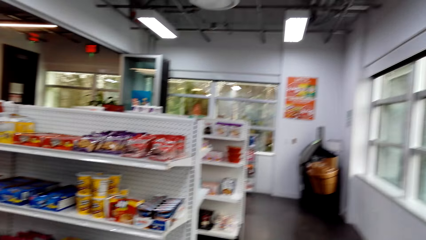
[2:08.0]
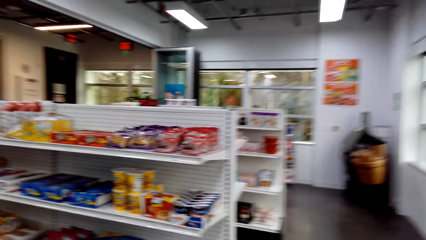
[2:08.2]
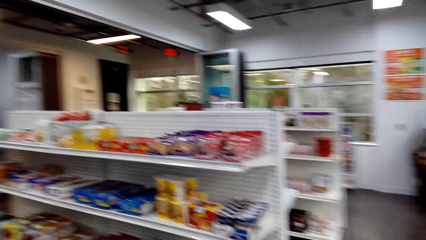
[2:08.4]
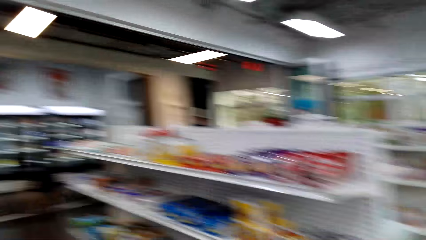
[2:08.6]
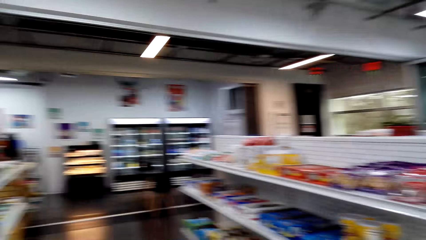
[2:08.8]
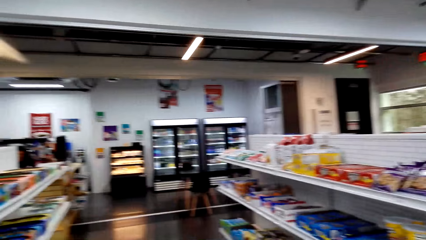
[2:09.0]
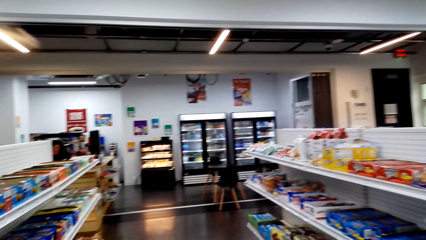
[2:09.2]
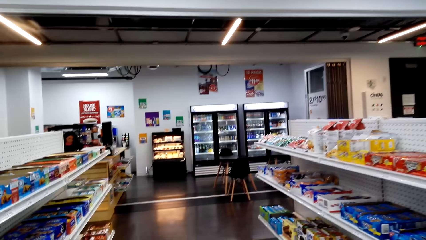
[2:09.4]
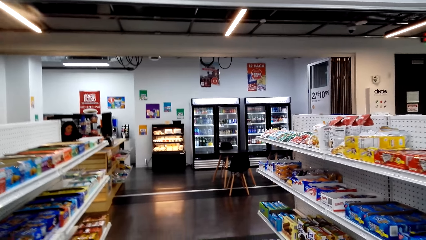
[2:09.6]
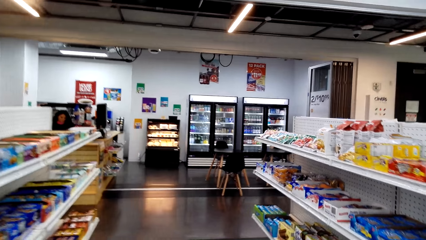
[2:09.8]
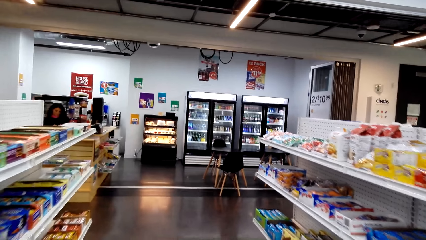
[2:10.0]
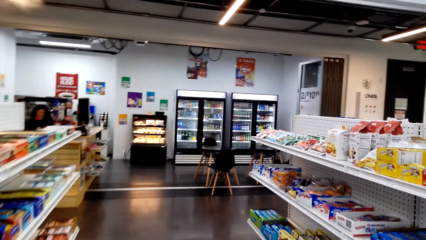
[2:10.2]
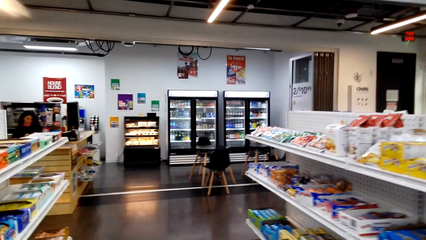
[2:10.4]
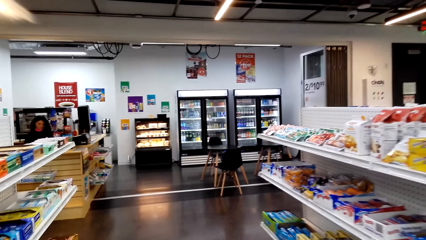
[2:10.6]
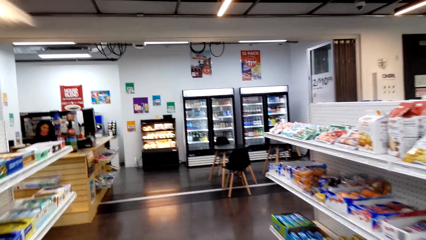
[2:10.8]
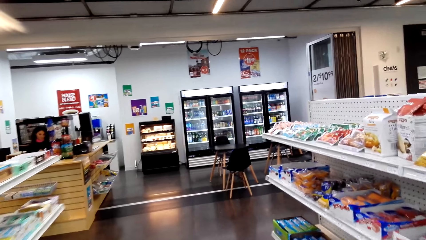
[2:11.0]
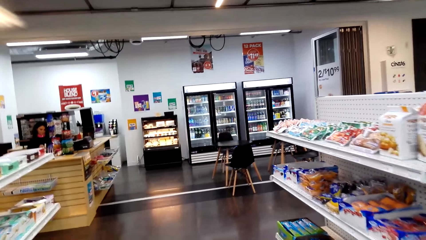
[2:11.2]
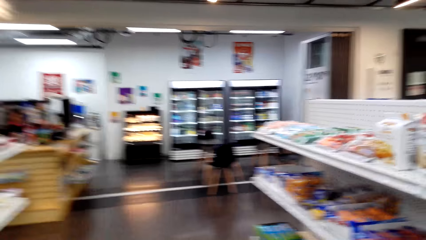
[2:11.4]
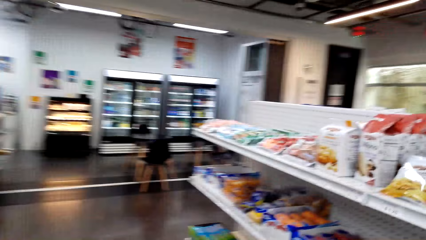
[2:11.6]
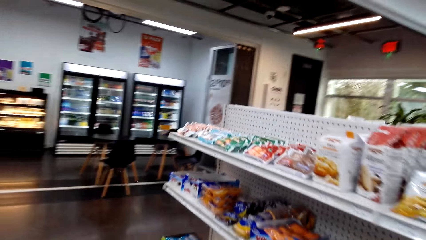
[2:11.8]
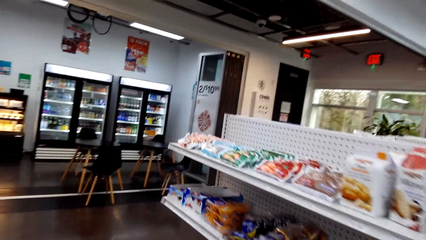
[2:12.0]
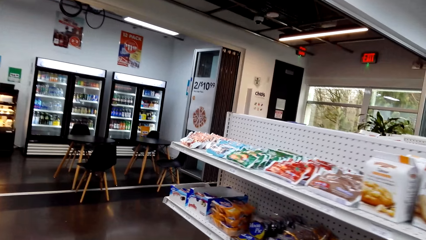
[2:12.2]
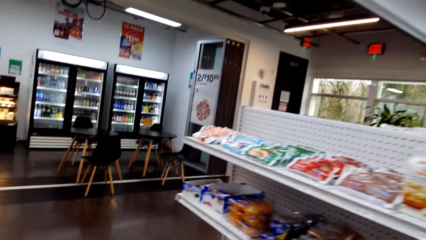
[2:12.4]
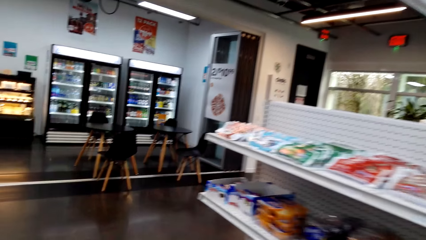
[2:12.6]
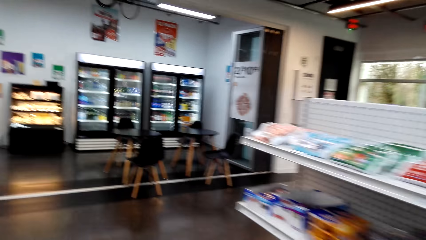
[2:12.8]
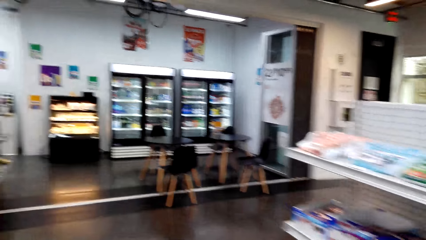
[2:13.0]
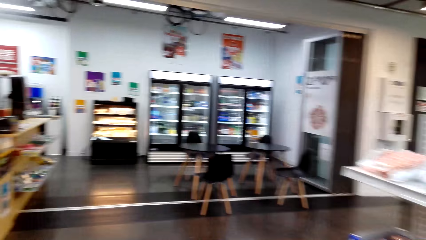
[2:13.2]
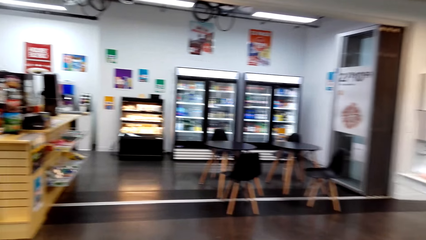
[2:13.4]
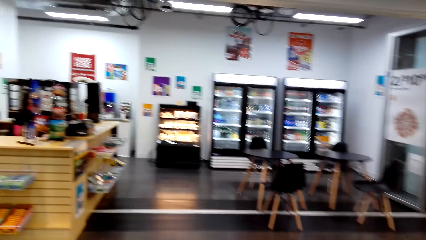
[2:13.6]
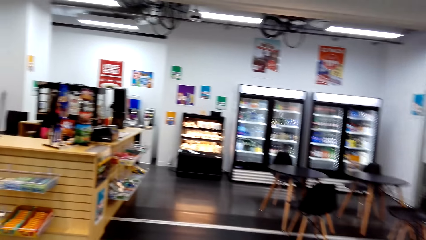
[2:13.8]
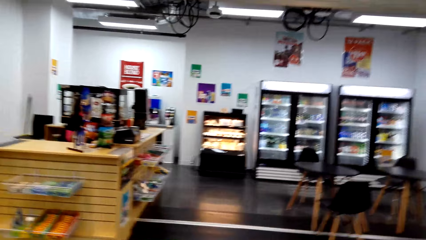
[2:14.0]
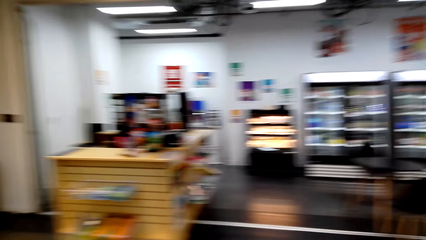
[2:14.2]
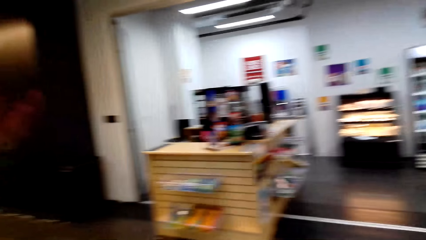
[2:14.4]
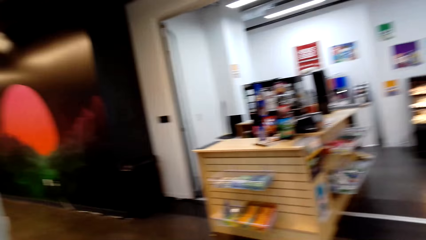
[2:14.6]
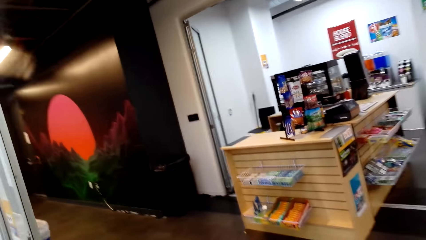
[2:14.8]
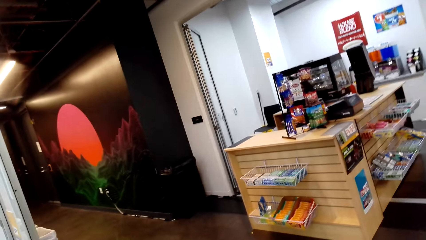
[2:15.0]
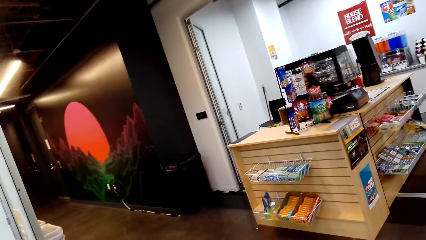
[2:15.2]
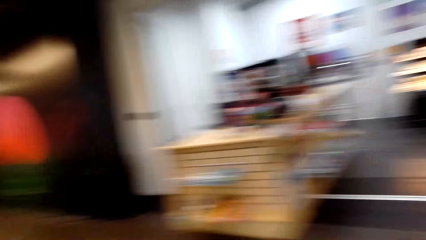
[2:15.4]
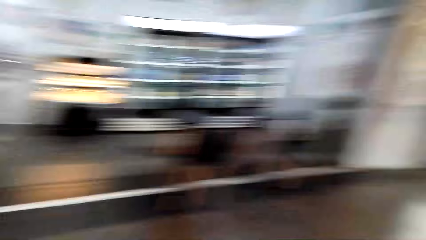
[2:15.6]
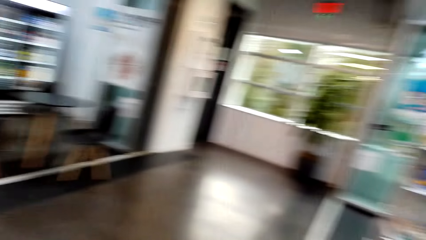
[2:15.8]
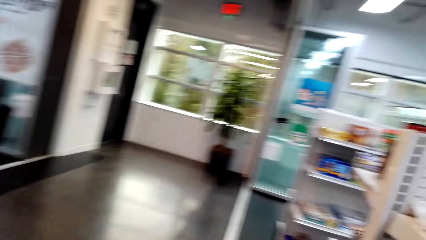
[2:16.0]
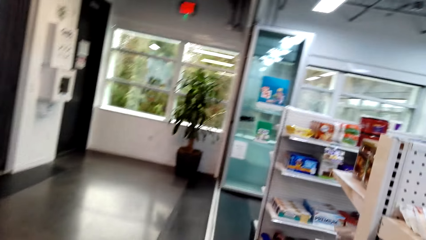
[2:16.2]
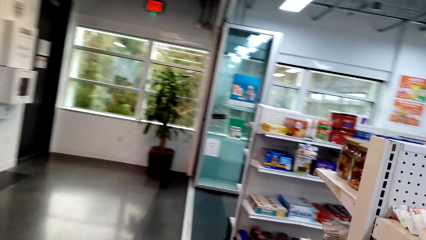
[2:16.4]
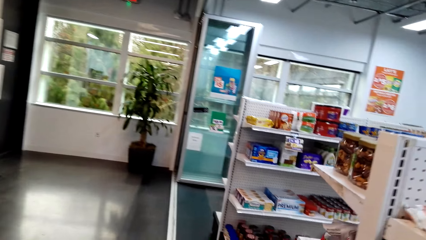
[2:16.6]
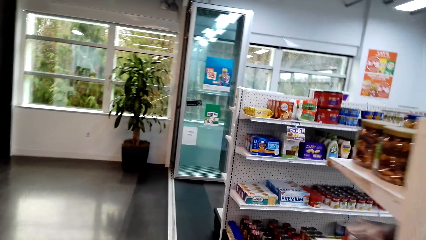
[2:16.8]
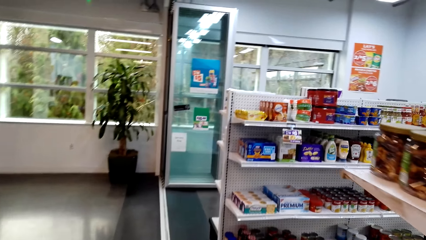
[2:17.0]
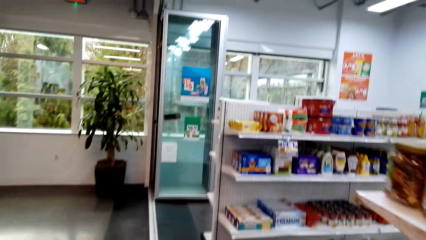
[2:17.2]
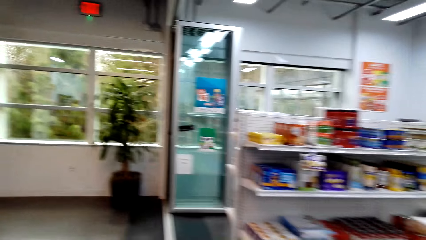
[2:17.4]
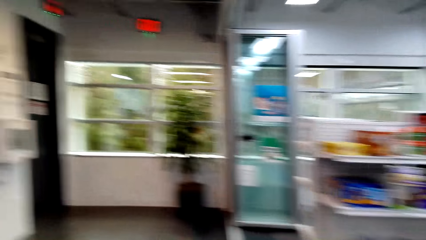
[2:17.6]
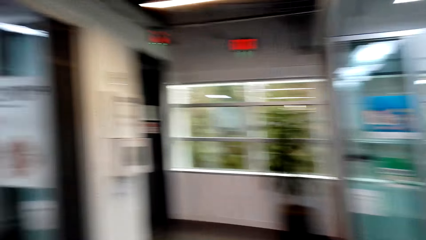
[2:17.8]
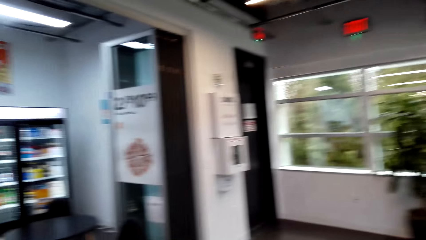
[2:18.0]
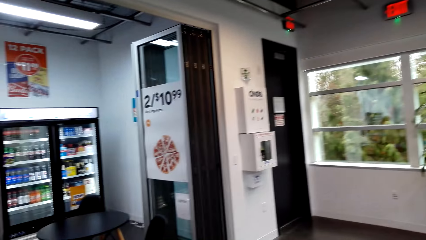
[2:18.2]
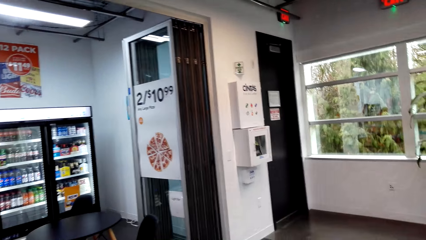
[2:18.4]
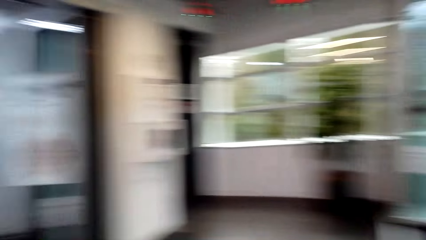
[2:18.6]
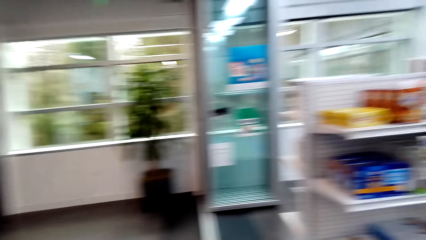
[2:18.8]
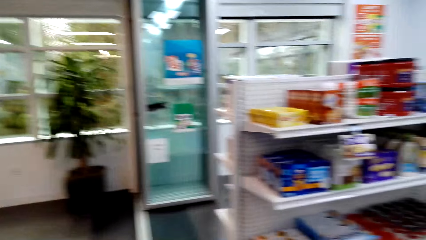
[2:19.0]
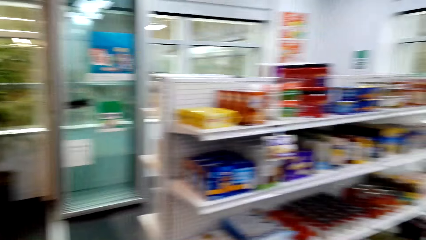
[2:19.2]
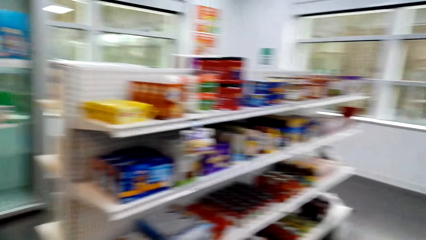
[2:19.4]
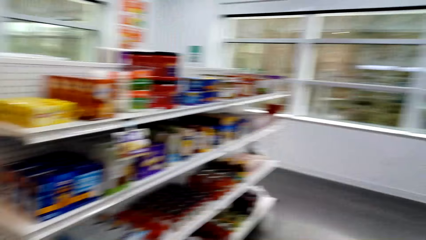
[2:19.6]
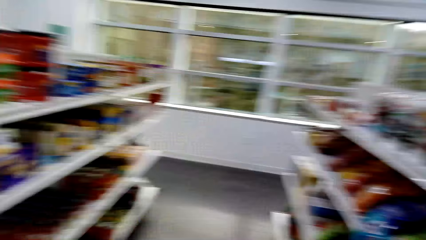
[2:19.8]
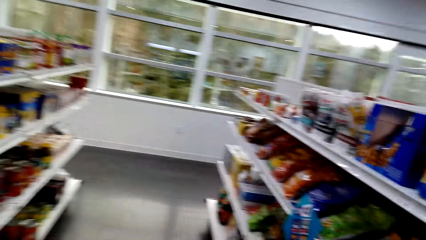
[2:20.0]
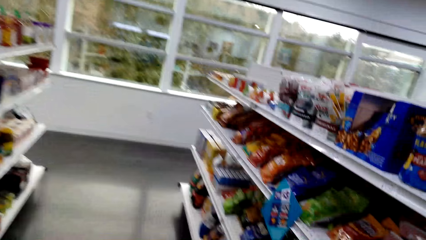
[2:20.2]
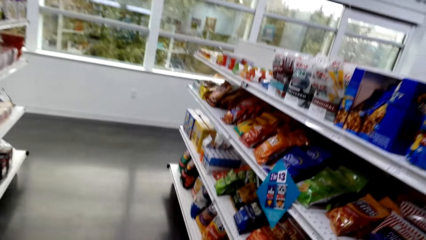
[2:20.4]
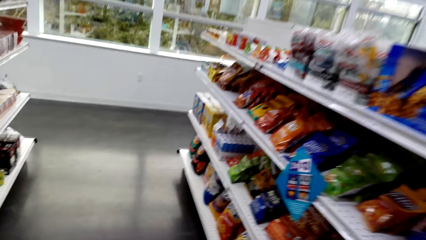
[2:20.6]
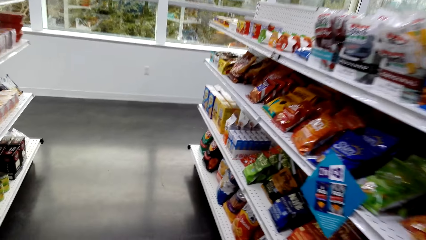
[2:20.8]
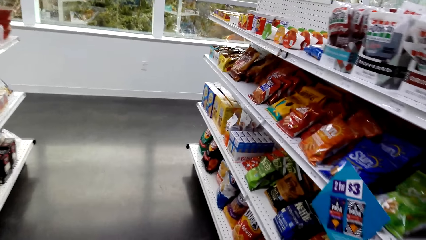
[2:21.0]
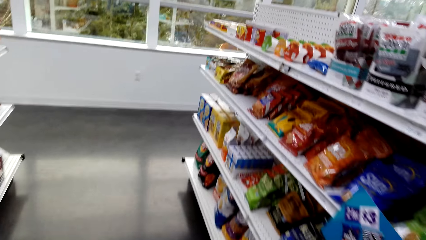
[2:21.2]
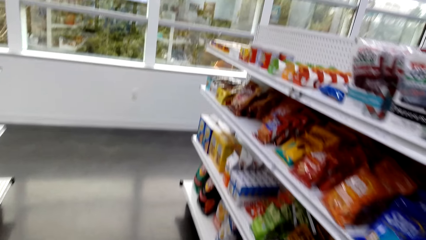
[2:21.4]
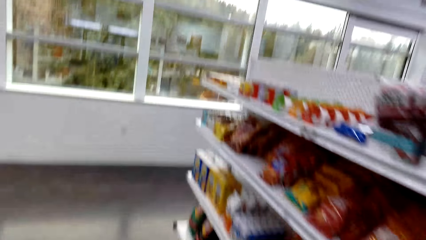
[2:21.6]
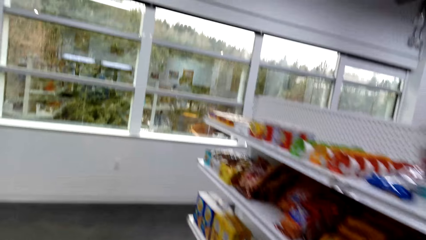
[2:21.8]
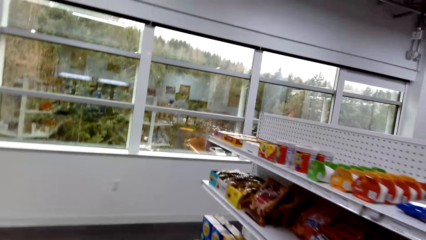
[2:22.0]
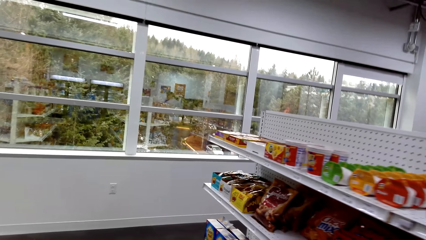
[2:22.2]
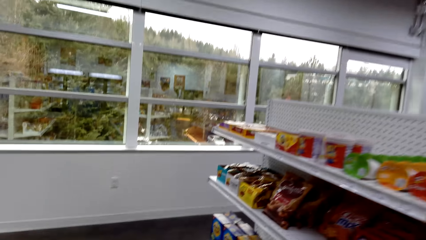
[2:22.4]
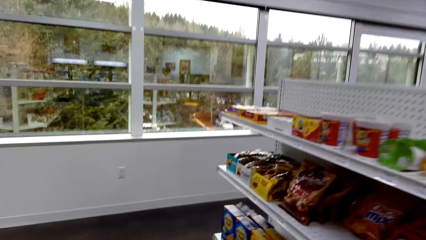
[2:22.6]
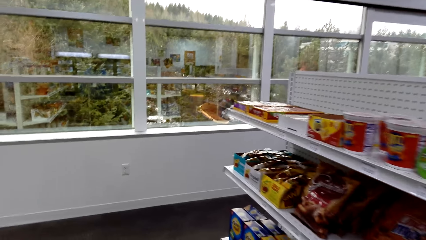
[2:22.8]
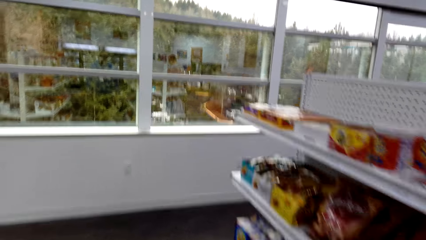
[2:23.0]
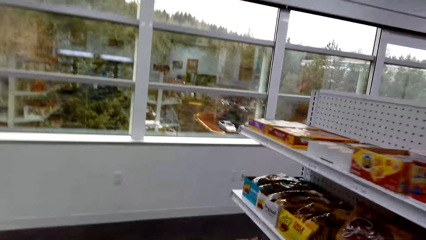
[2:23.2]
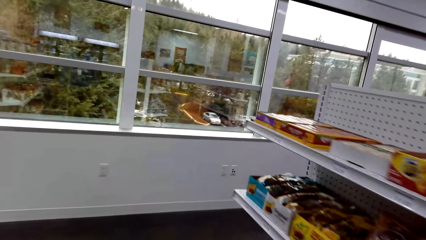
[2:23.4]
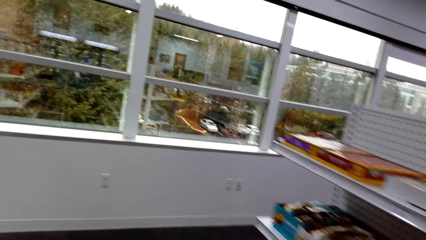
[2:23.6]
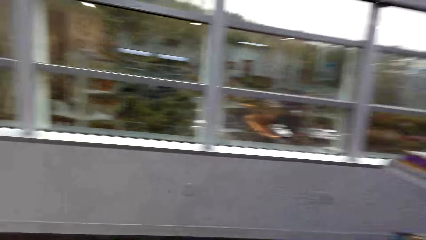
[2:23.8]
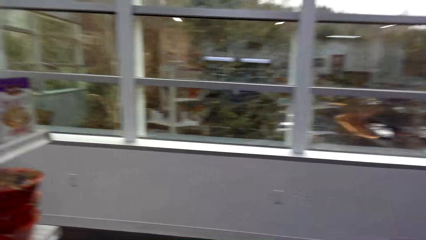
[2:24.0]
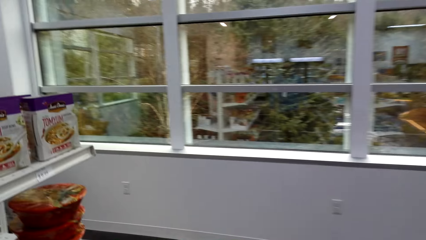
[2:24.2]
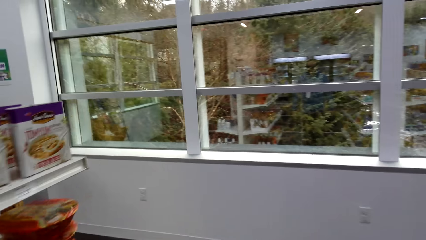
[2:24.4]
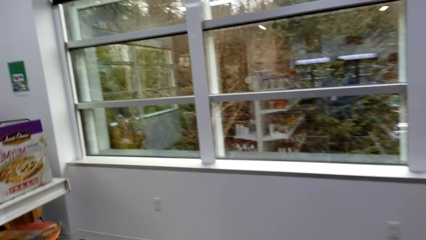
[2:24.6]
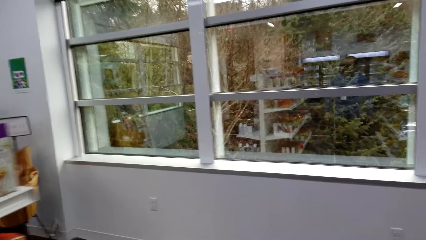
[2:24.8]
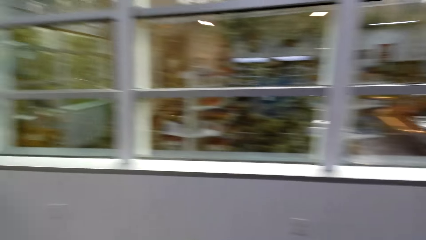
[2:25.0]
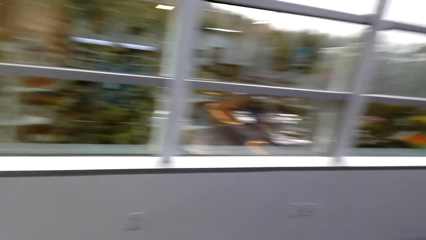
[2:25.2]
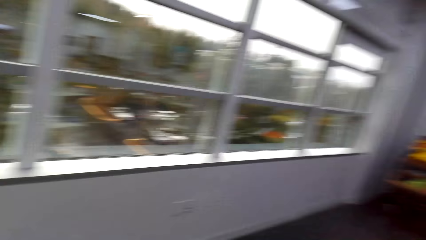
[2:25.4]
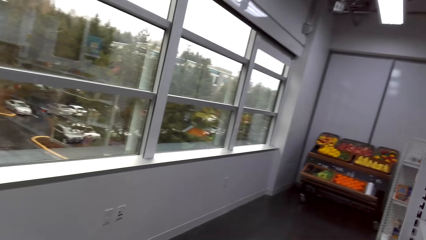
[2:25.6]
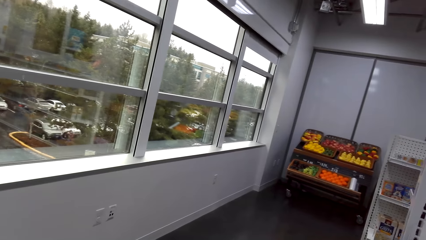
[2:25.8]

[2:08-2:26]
The camera wearer walks towards the chairs. They look at both sides of the supermarket. They walk along the shelves.
